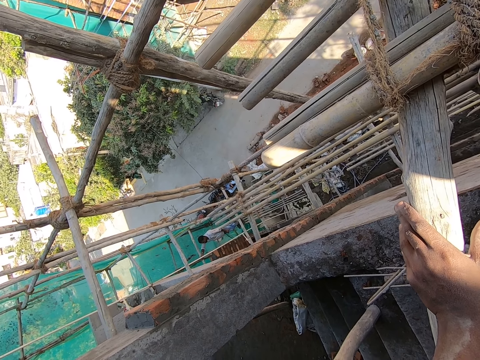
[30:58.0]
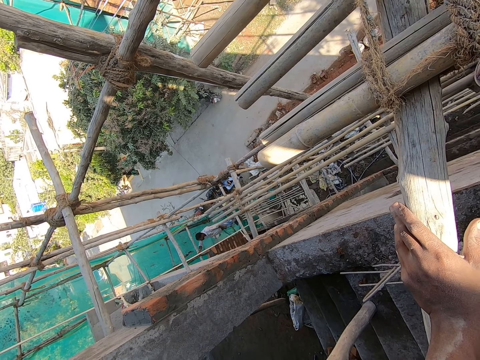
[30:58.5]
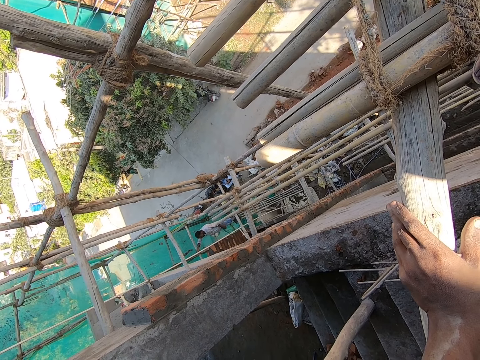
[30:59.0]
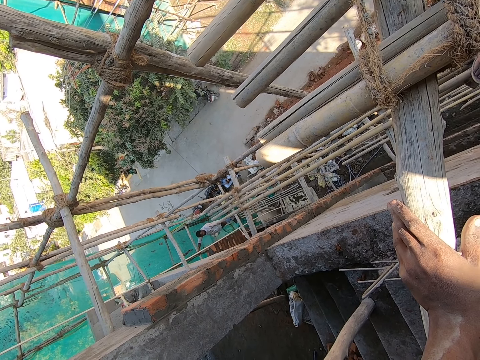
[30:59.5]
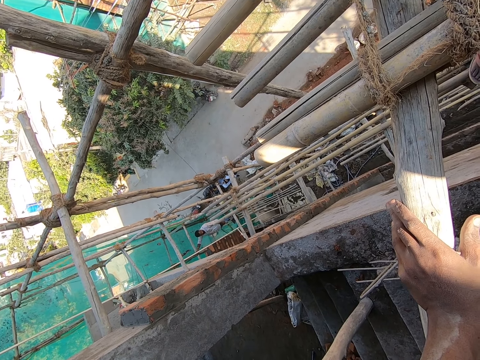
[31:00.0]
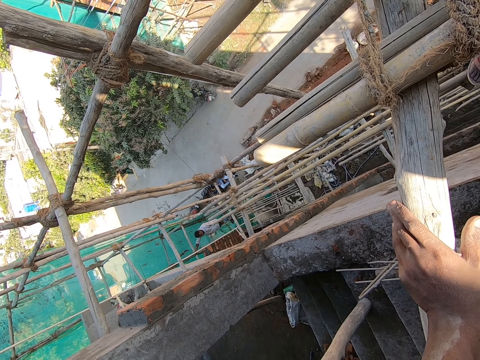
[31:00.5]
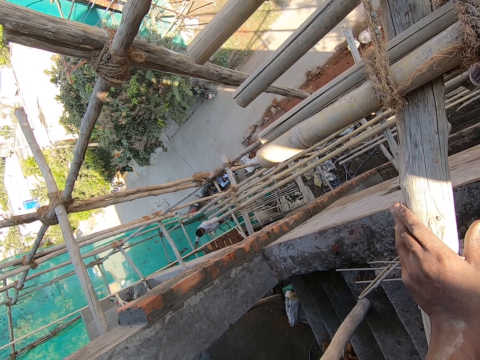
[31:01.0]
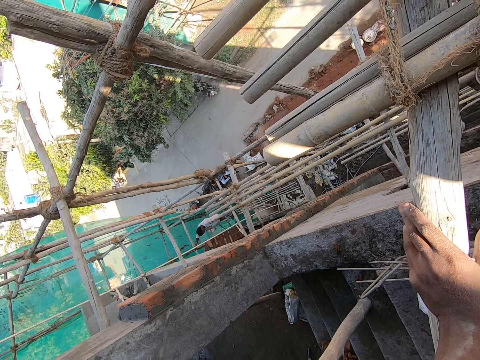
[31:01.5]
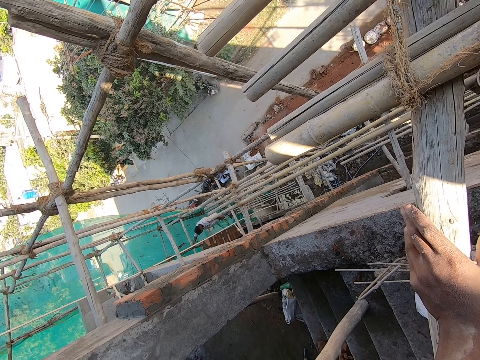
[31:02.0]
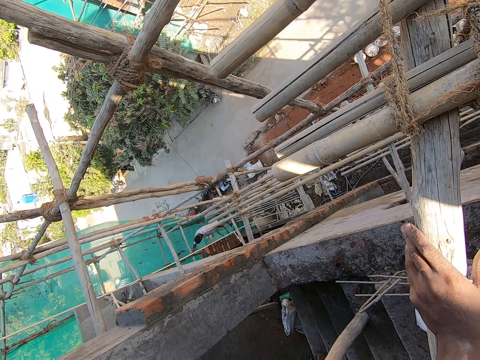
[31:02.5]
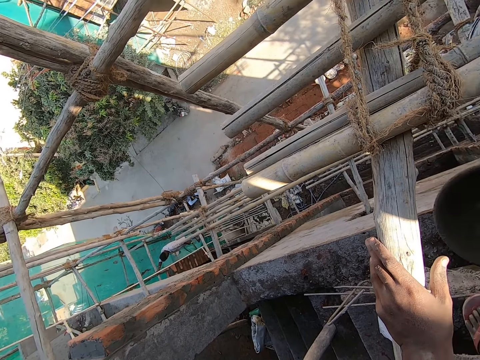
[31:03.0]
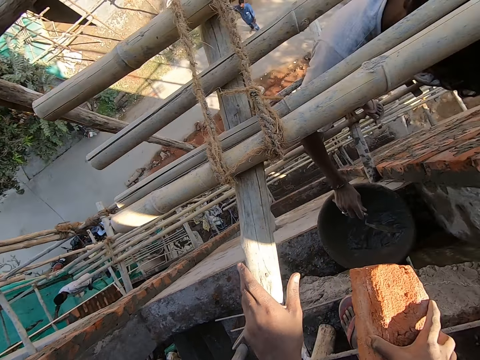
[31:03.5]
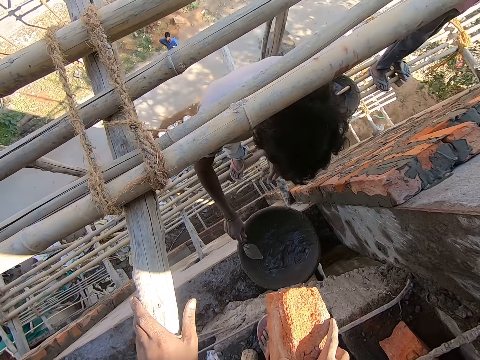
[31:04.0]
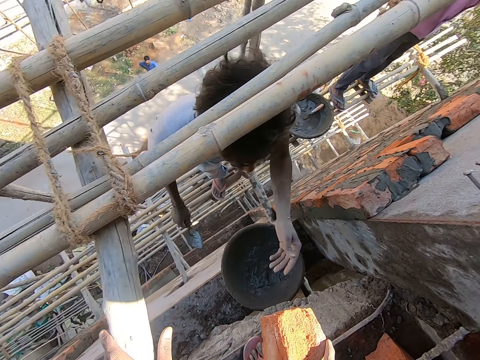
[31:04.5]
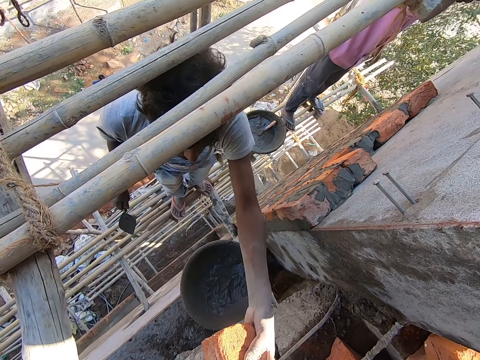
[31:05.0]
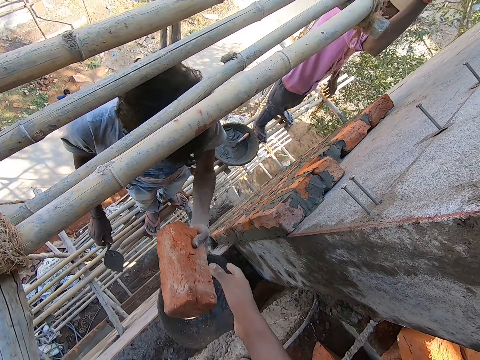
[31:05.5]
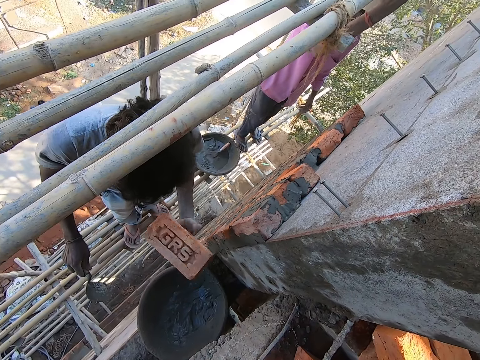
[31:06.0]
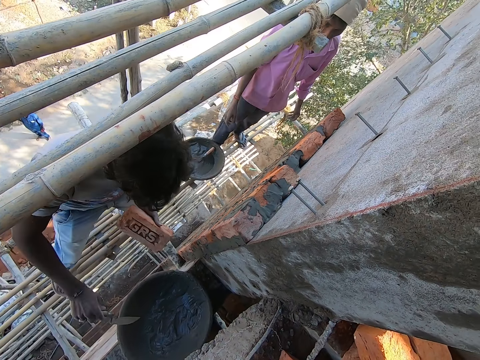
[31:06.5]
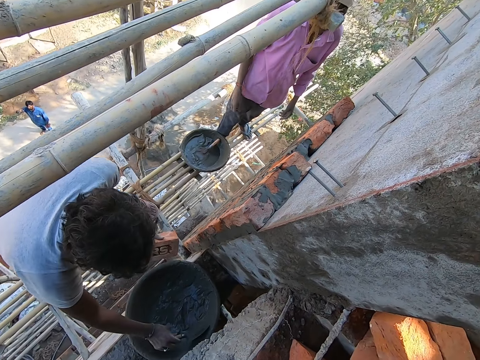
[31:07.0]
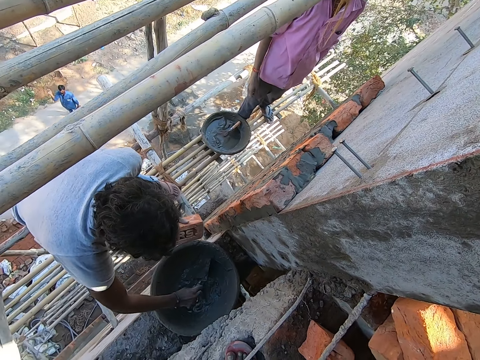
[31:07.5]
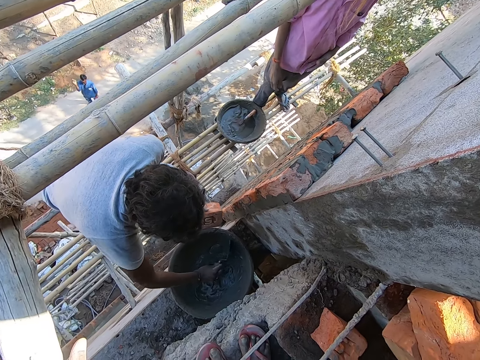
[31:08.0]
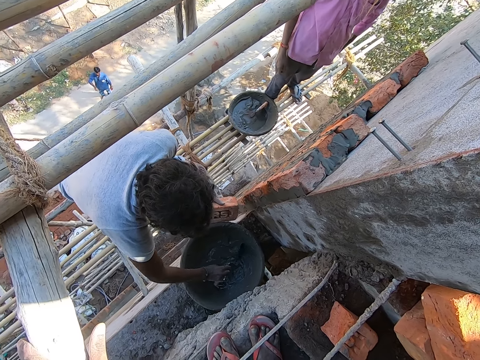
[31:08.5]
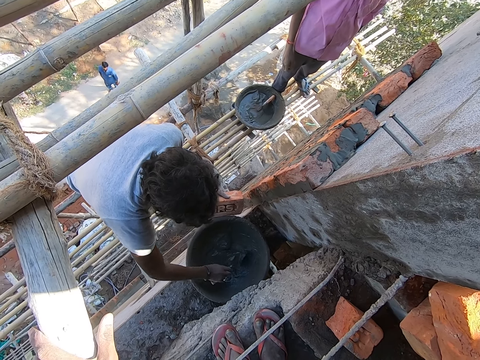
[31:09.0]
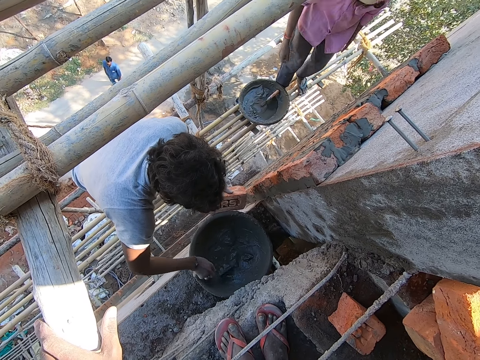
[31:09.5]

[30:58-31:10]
The camera wearer passes the brick to the man with his right hand. The man takes a brick. He gathers mortar in the head pan with the hand trowel in his right hand.

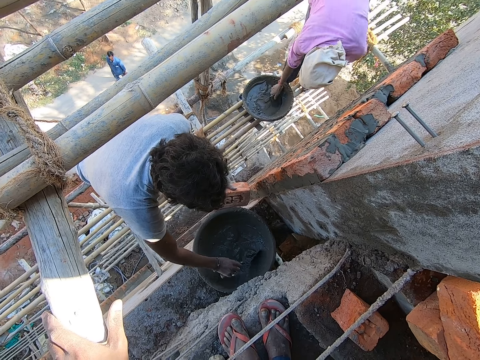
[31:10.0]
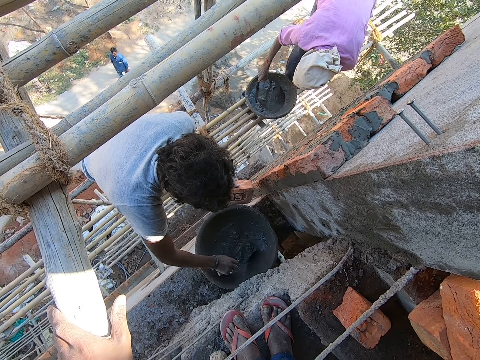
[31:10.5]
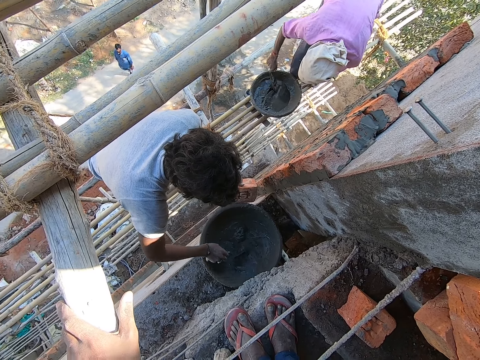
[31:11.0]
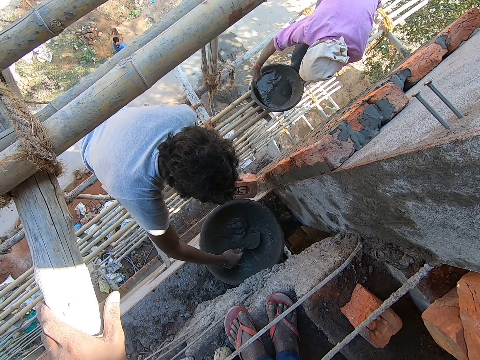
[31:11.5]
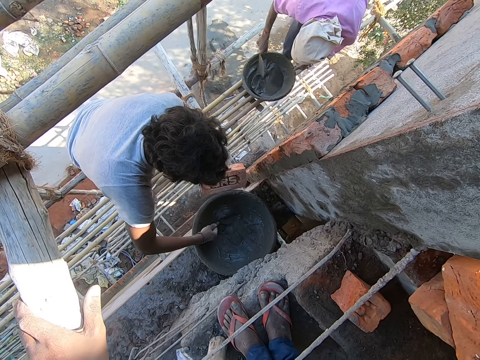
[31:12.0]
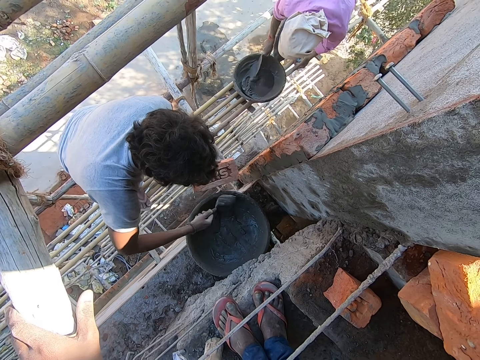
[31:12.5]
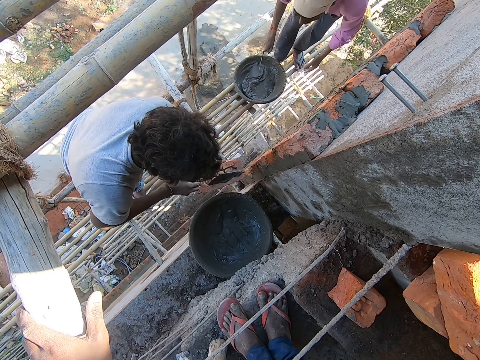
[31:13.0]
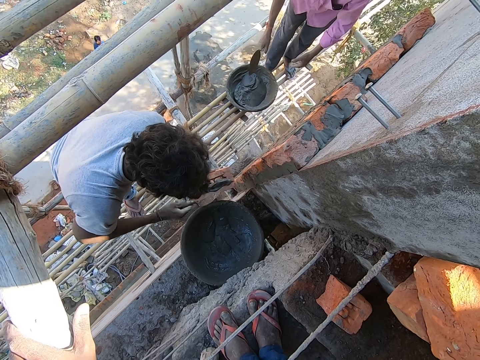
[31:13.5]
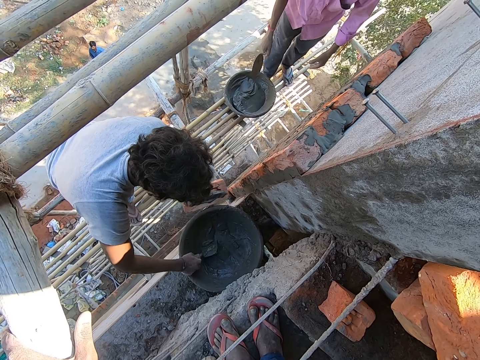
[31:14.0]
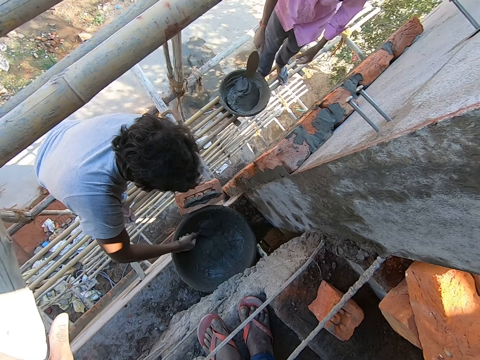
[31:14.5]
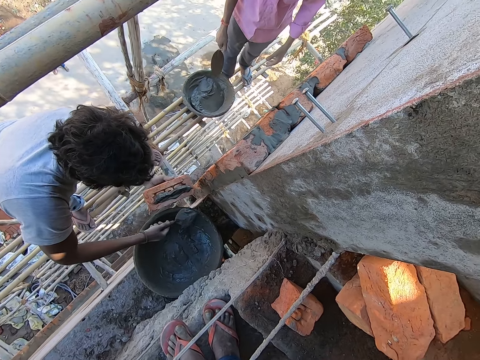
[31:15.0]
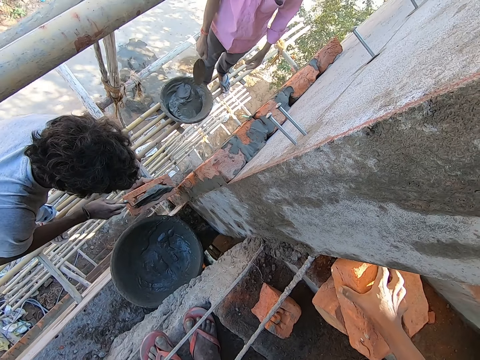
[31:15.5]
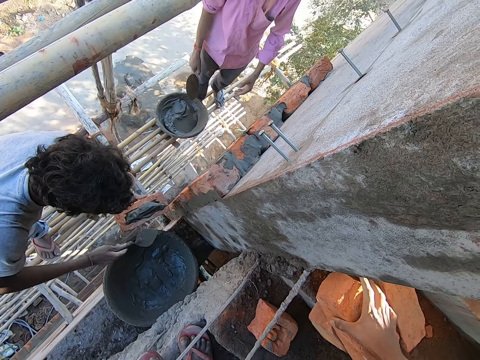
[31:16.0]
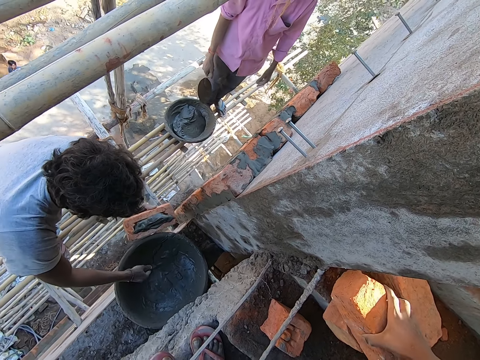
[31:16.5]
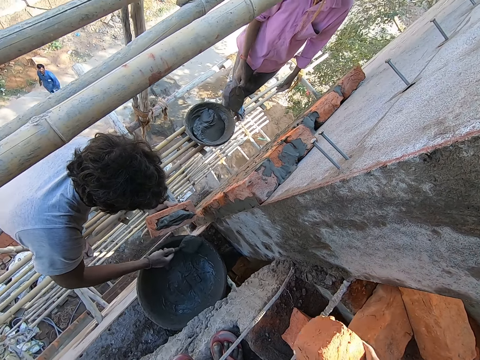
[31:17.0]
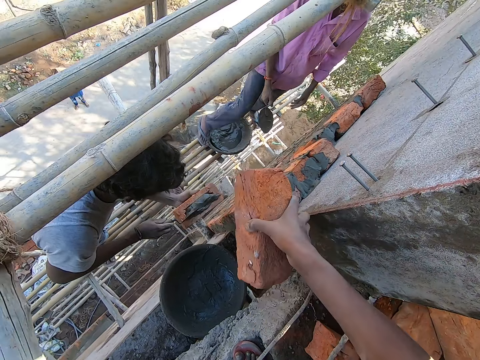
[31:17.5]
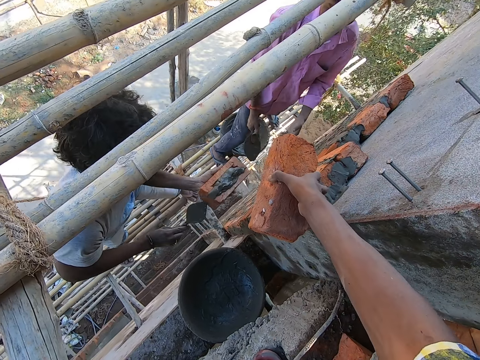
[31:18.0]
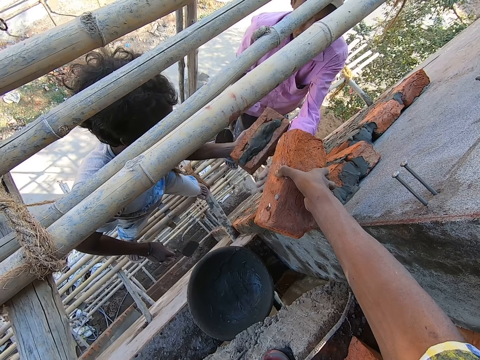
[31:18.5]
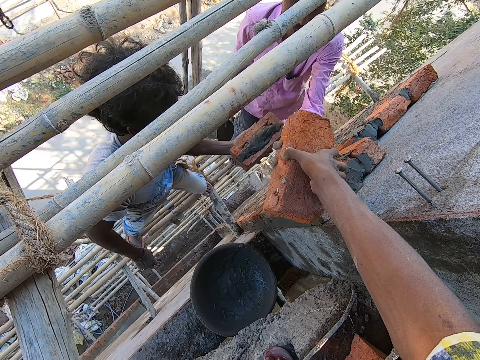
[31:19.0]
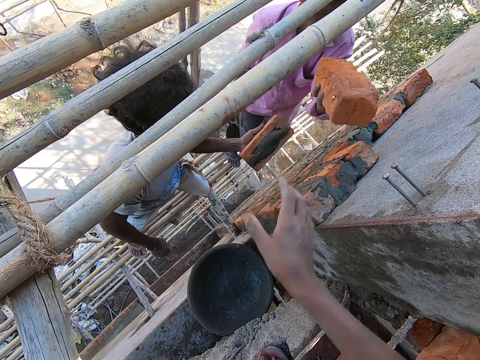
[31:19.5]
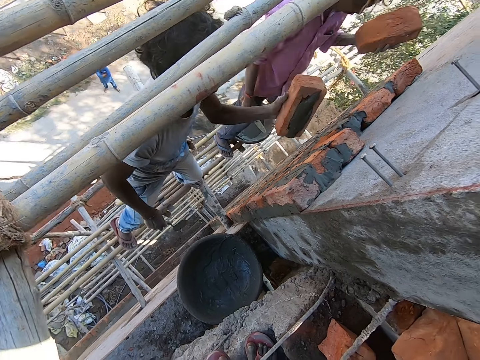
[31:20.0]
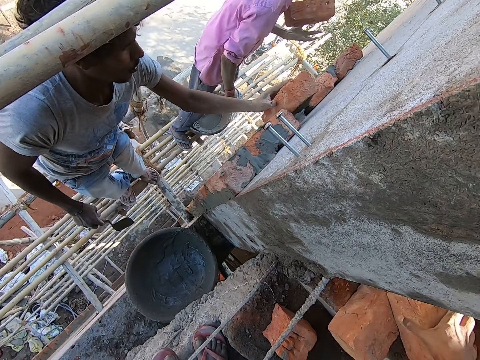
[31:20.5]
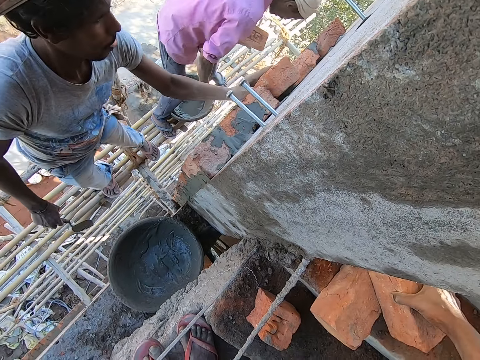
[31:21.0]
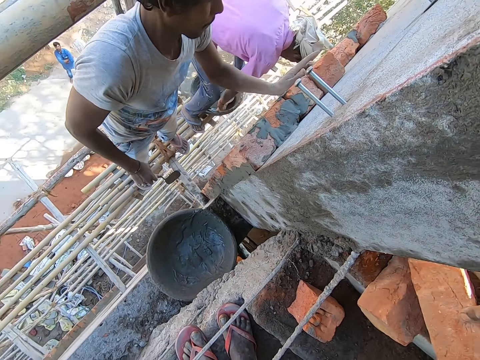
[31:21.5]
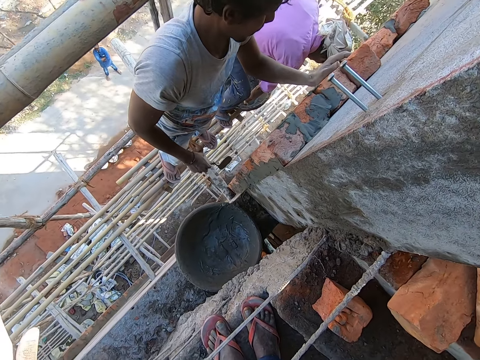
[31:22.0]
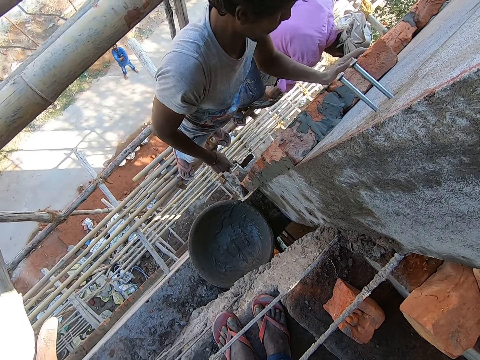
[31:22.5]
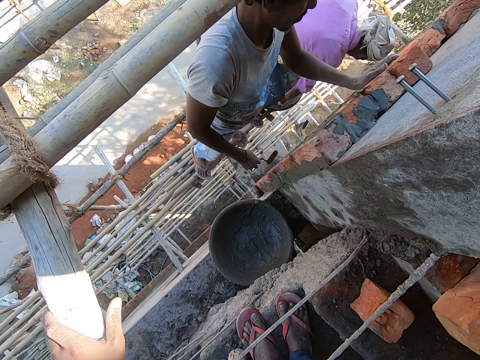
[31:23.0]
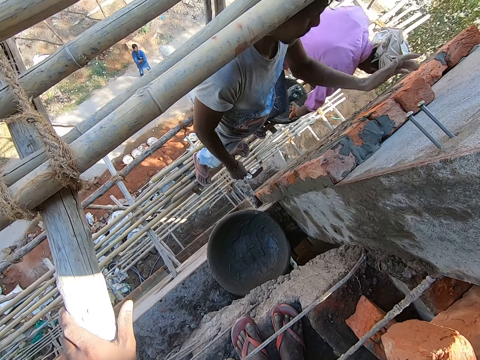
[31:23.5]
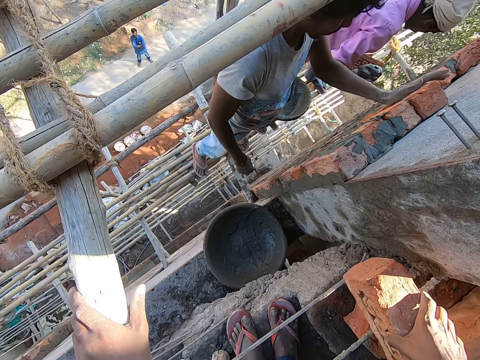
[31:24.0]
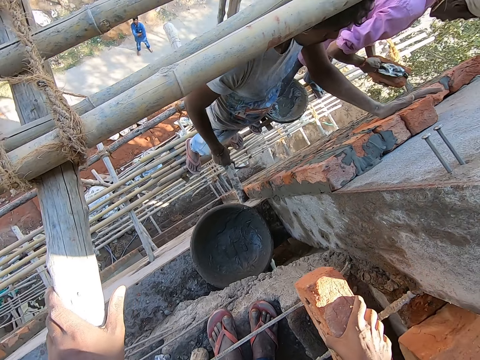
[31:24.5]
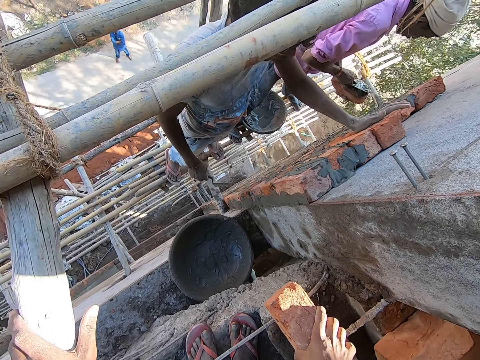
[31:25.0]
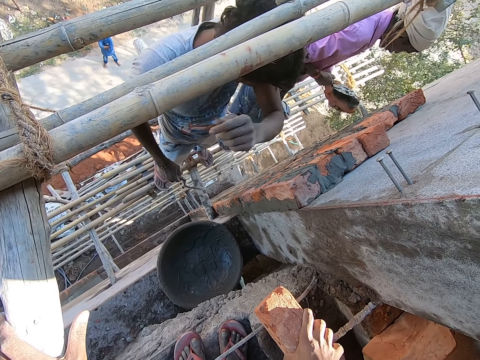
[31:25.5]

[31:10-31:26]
A man picks up a hand trowel from a head pan on the scaffold with his right hand. The man mixes mortar in the head pan with the hand trowel in his right hand. Another man takes the mortar from the head pan with the hand trowel in his right hand. The other man pours the mortar or concrete on the brick with the hand trowel in his right hand. He takes the mortar from the head pan with the hand trowel in his right hand. The camera wearer picks the brick from the bricks on the floor with his right hand. The other man pours the mortar on the brick with the hand trowel in his right hand. He scoops the concrete and puts concrete on the brick. The camera wearer passes the brick to the first man with his right hand. The other man plasters the brick on the wall with his left hand. The camera wearer picks the brick from the bricks on the floor with his right hand. The first man takes mortar from the head pan with the hand trowel in his right hand. He pours the mortar on the brick with the hand trowel in his right hand.
